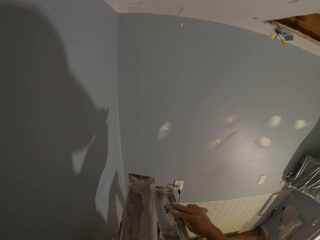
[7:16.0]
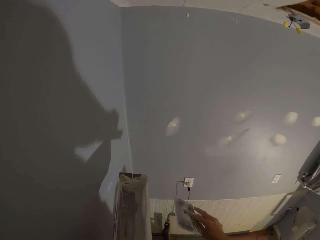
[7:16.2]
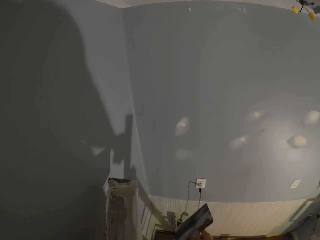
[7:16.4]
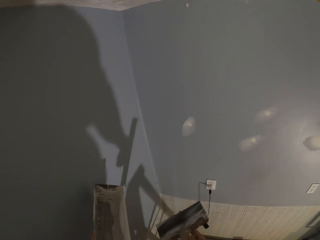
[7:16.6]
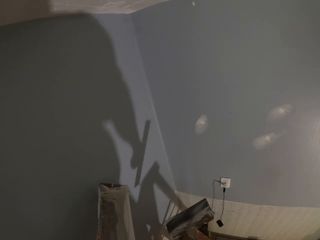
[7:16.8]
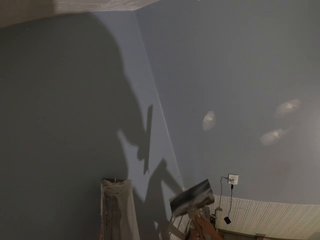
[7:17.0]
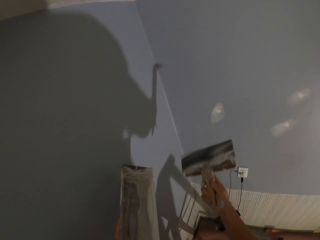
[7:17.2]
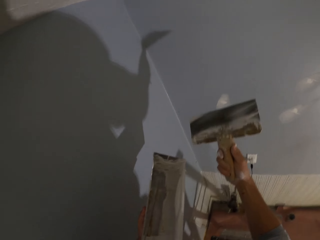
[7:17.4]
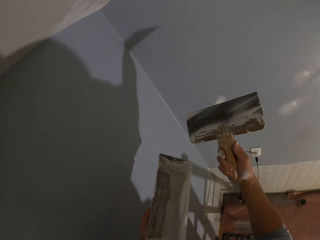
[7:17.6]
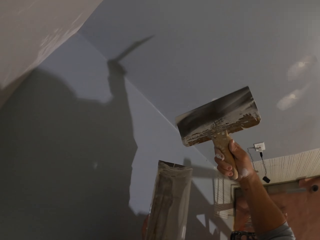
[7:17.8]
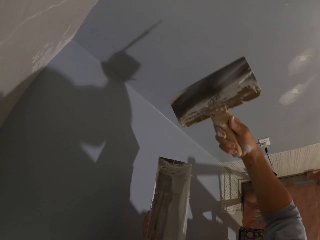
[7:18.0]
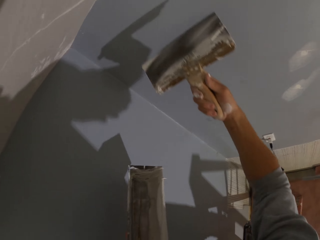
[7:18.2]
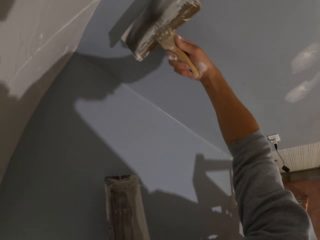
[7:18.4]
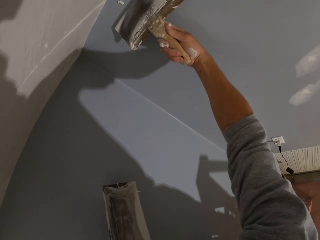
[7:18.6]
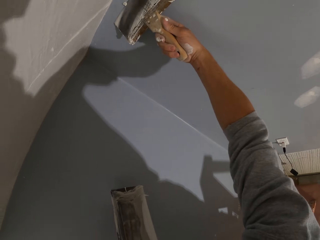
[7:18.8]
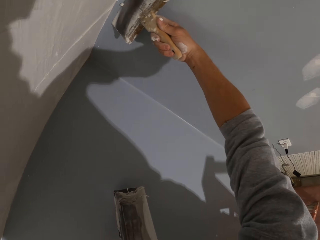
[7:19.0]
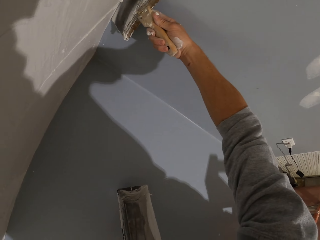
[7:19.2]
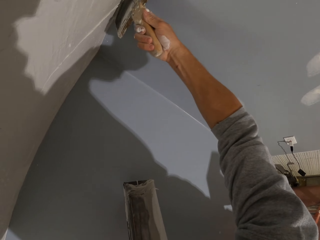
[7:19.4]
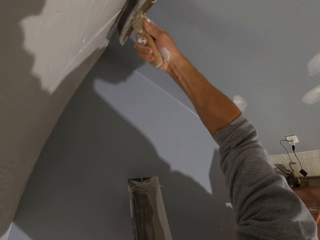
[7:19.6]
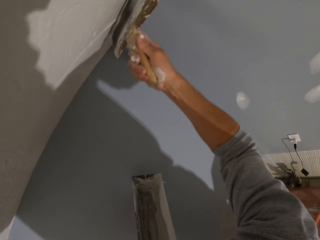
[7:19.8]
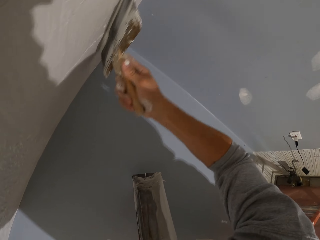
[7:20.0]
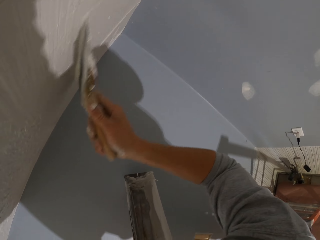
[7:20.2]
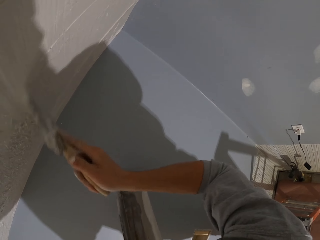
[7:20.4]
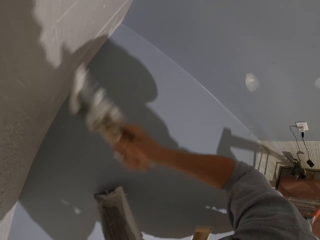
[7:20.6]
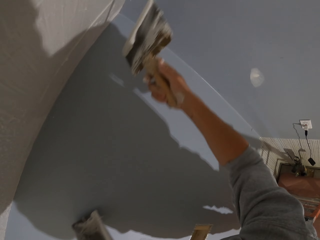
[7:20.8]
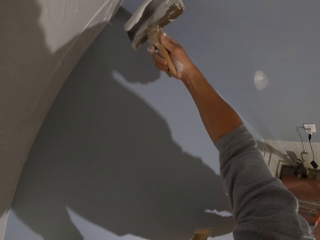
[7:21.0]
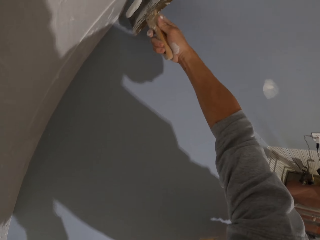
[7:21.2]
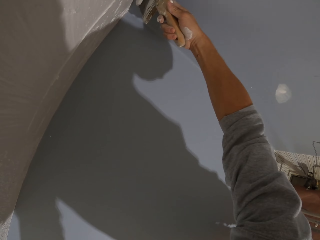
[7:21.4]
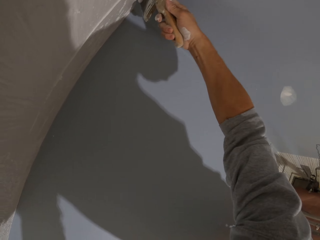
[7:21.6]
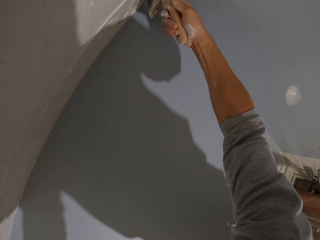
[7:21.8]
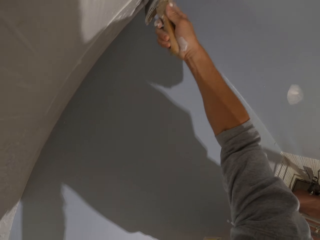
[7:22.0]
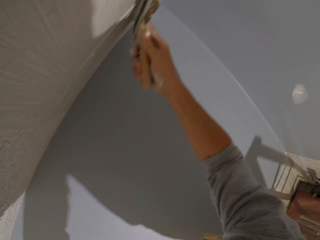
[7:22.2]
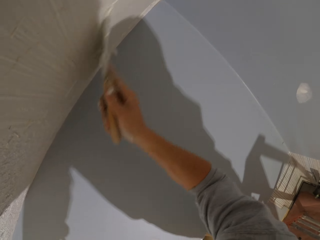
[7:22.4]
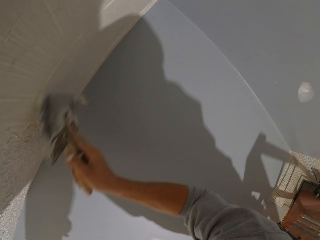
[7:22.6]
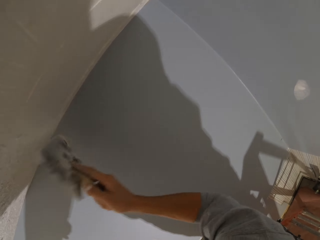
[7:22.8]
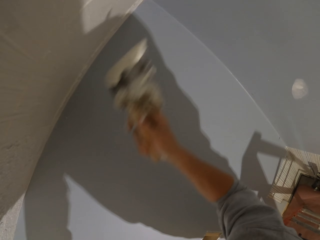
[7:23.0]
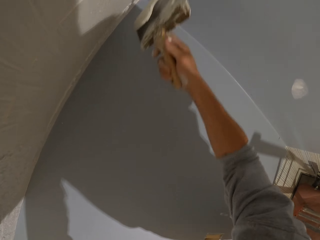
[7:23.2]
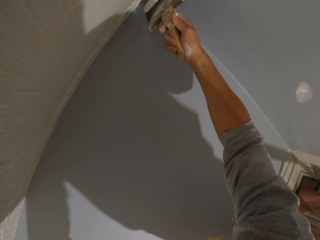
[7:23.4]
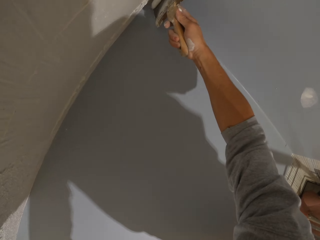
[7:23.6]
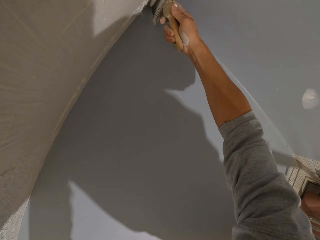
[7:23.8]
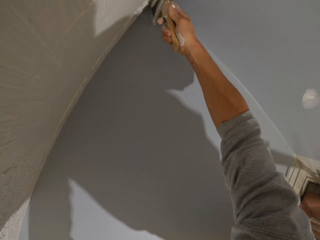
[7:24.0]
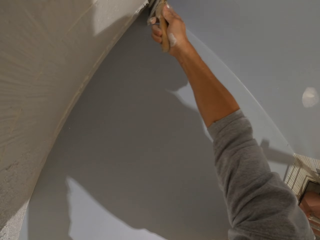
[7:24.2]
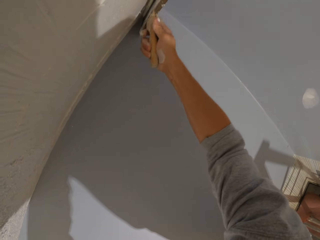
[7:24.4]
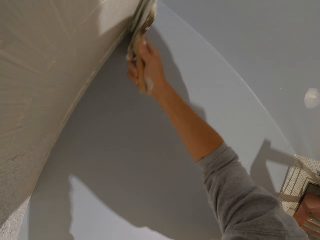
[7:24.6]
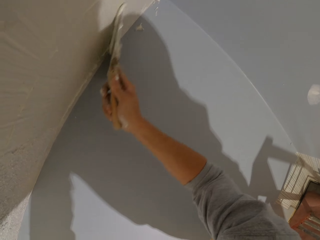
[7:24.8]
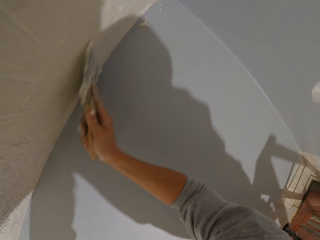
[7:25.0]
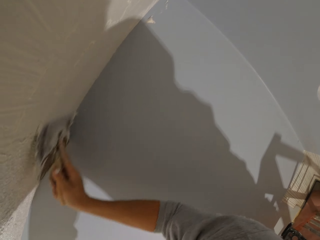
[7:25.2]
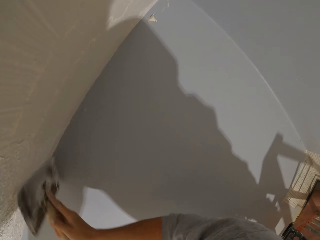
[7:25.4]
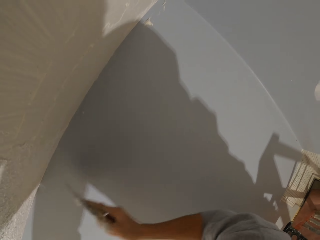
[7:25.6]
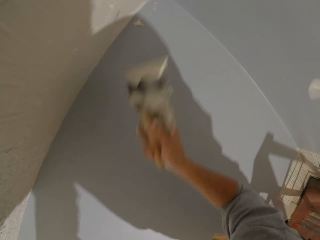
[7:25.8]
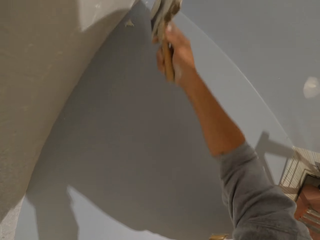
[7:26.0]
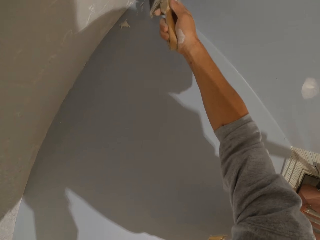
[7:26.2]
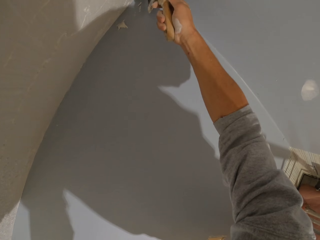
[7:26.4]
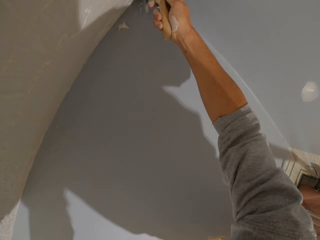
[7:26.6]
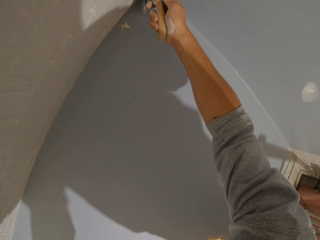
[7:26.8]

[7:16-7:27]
The camera wearer picks the paint from the paint can. They remove part of the plastering wall paint from the wall. They apply the paint on the wall. They plaster the ceiling horizontally repeatedly.

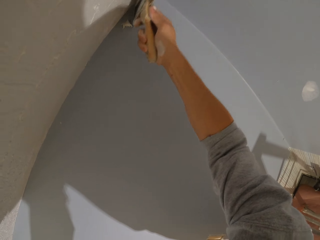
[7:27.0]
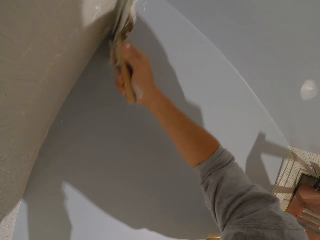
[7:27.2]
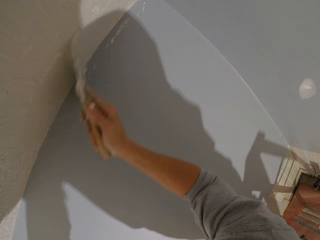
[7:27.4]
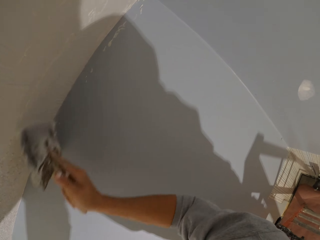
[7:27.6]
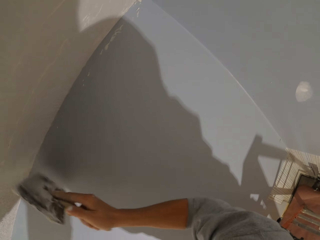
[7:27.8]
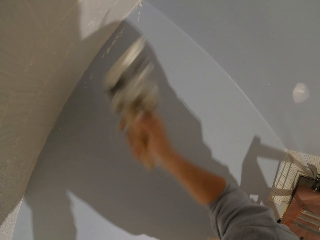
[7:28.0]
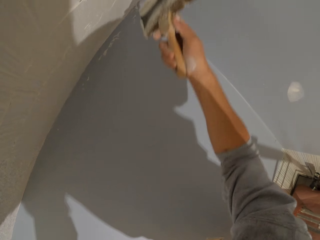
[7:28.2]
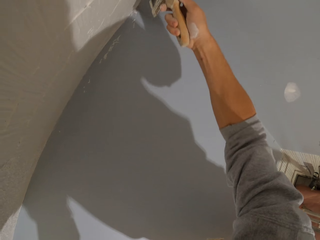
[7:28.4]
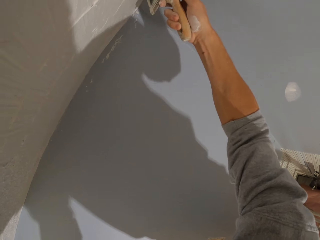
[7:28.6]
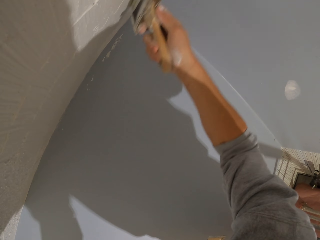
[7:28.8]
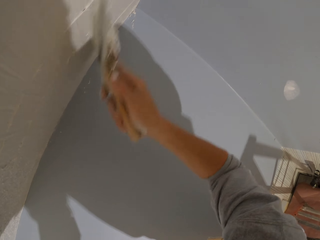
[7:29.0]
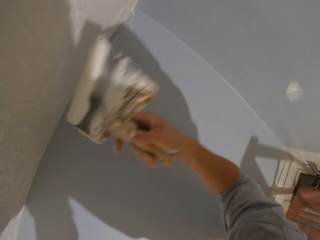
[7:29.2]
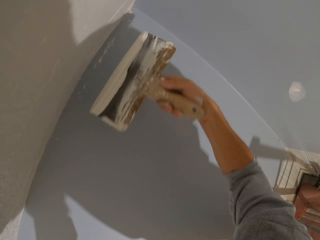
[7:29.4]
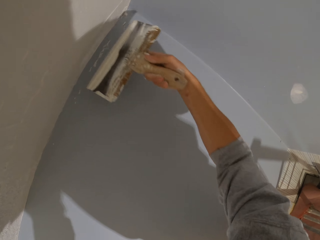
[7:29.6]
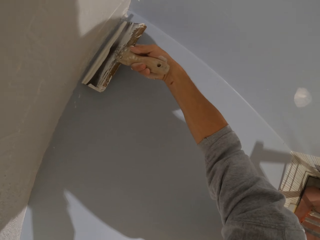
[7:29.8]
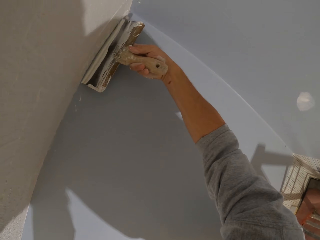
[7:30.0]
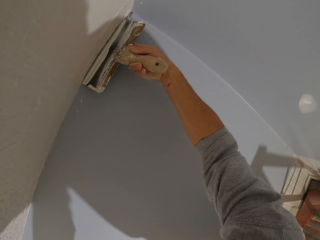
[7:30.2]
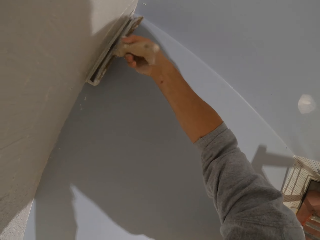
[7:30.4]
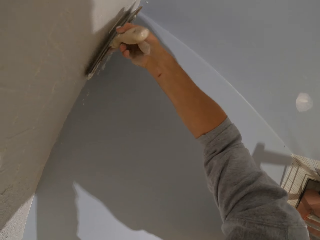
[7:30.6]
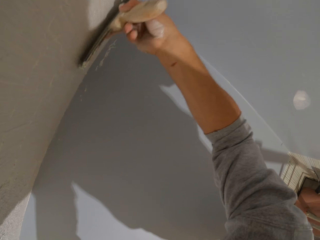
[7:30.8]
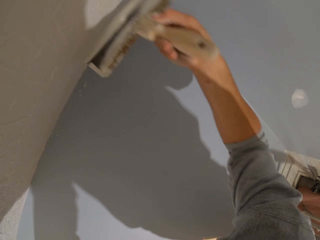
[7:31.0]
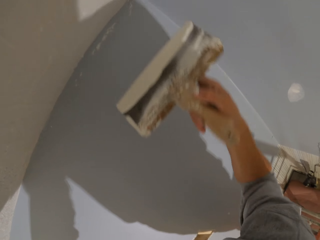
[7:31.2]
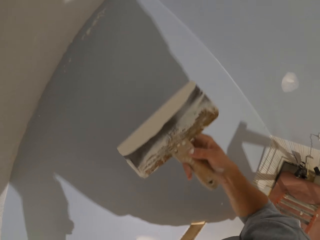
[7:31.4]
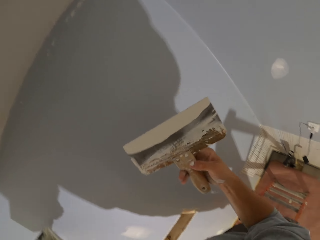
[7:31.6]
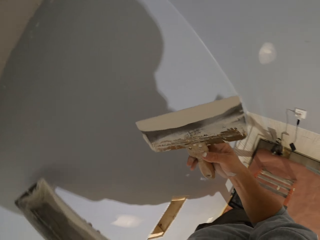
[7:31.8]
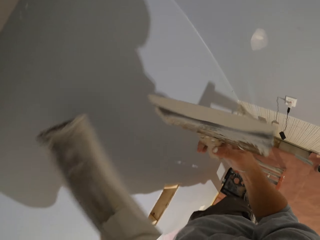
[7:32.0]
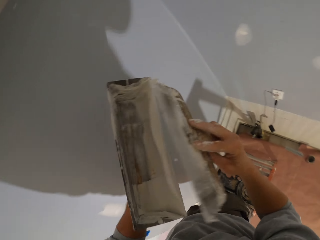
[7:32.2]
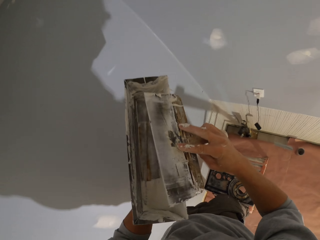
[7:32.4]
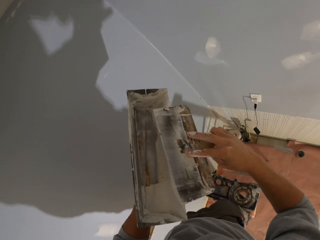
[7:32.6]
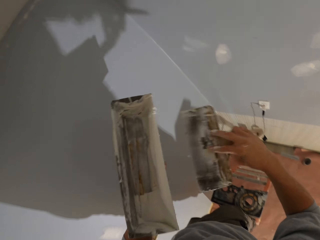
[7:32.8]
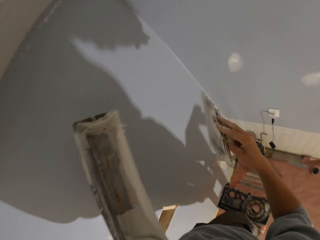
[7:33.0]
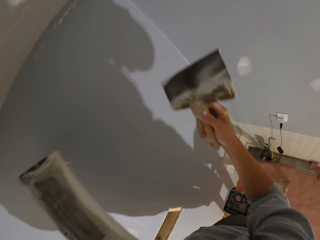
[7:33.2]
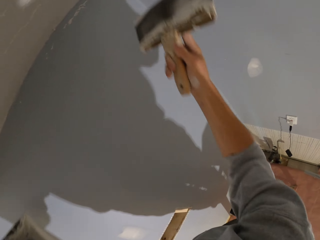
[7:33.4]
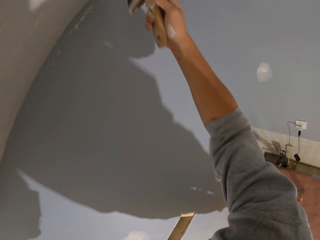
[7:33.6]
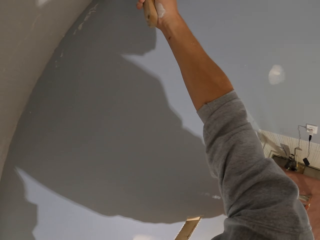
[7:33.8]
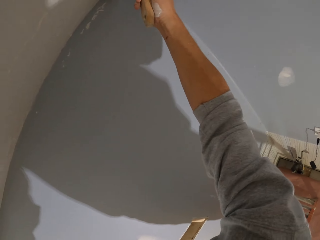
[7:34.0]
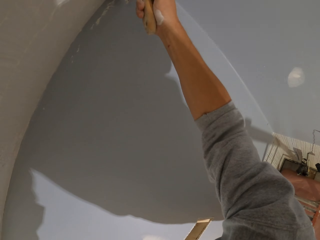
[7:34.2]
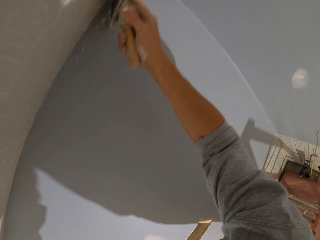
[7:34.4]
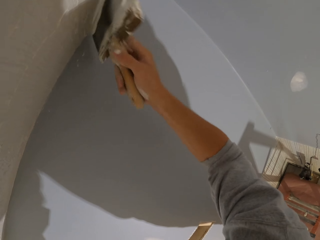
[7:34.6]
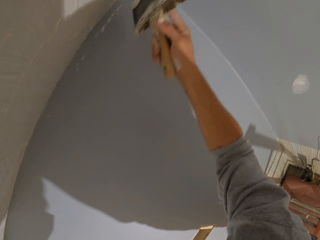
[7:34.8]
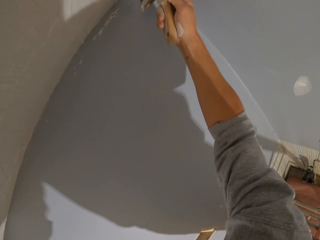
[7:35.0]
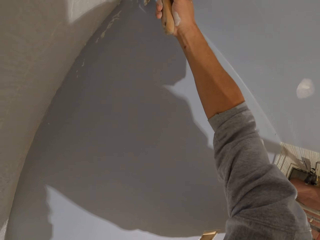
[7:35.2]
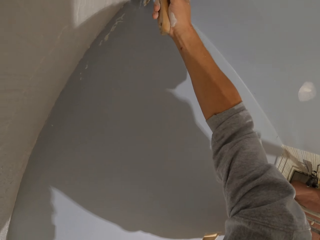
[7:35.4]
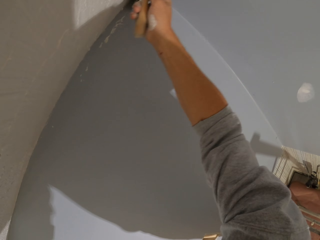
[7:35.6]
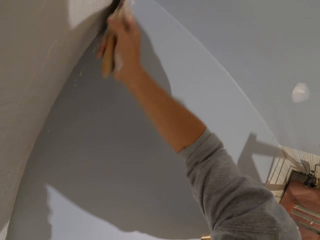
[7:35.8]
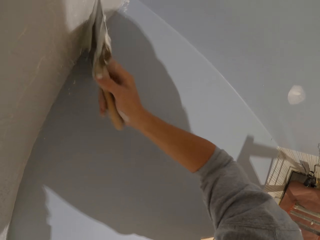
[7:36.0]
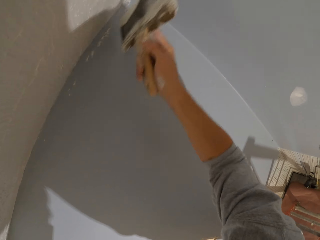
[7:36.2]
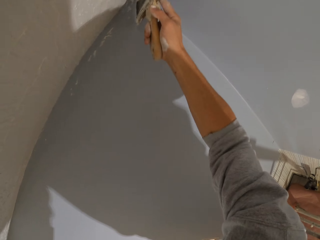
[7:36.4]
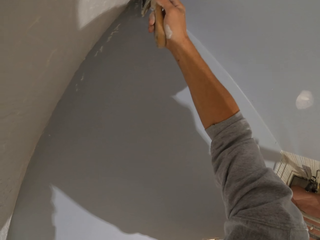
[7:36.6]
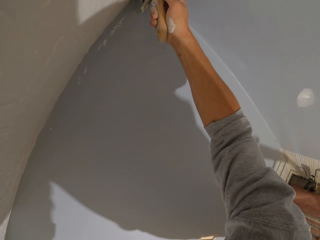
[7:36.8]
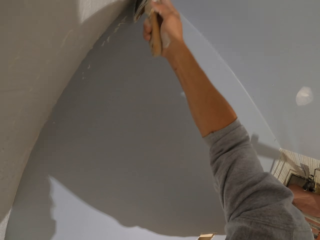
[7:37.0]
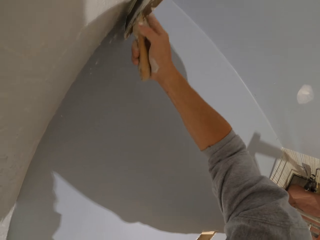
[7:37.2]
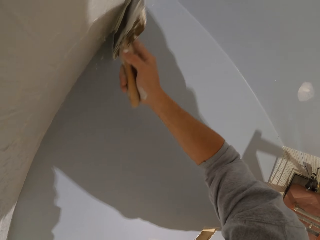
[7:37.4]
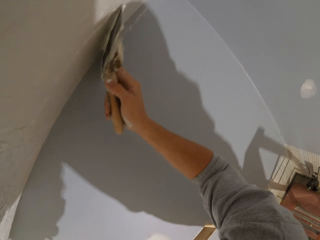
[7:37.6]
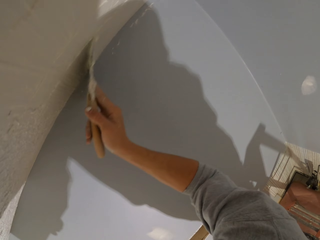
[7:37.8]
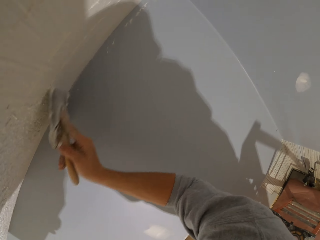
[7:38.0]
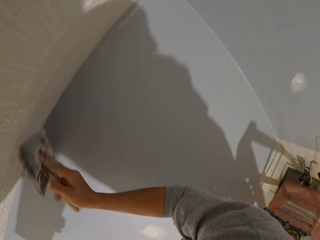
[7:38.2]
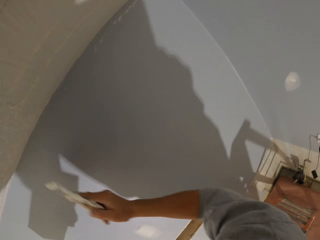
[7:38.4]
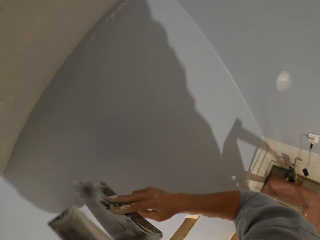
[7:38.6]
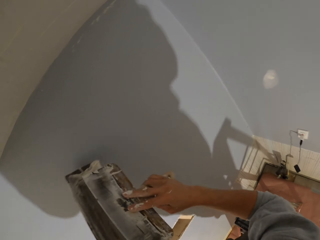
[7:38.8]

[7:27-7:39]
The camera wearer plasters the ceiling horizontally. They plaster the ceiling horizontally again. They turn the tool. They plaster the ceiling vertically. They reduce the plastering wall paint from the tool. They pick the paint from the paint can. They apply the paint on the wall. They plaster the ceiling horizontally. They plaster the ceiling horizontally again.
